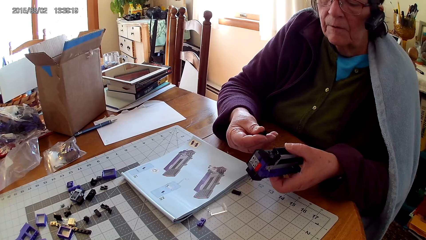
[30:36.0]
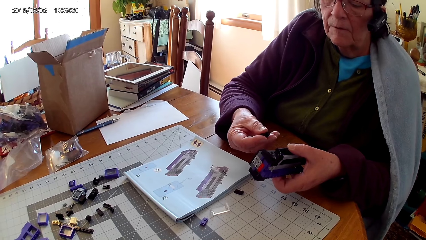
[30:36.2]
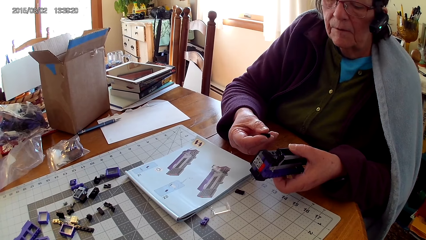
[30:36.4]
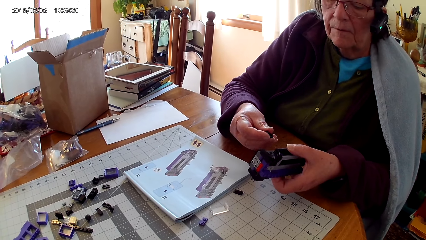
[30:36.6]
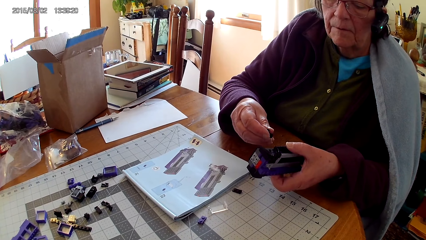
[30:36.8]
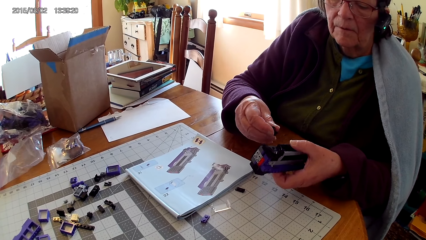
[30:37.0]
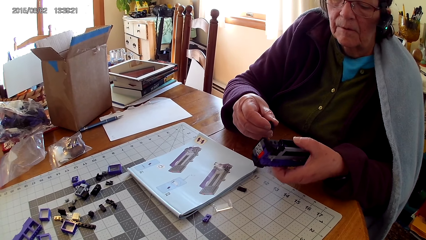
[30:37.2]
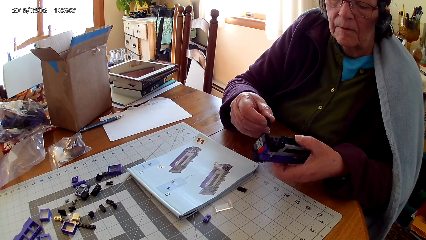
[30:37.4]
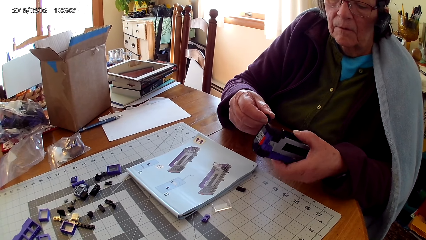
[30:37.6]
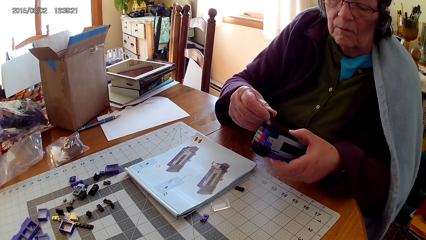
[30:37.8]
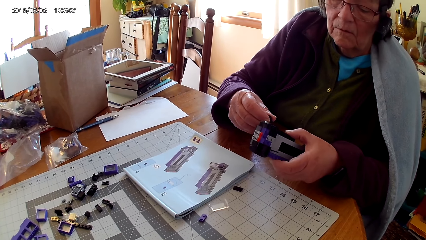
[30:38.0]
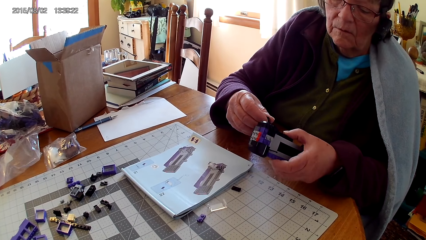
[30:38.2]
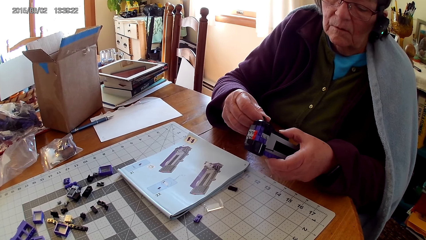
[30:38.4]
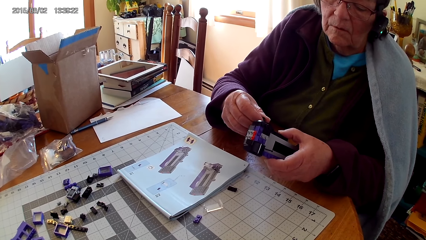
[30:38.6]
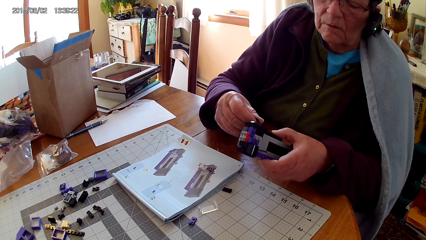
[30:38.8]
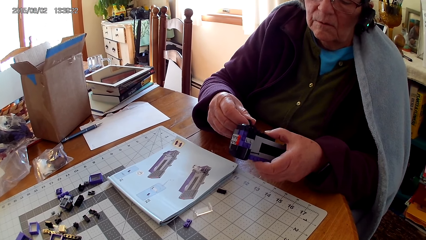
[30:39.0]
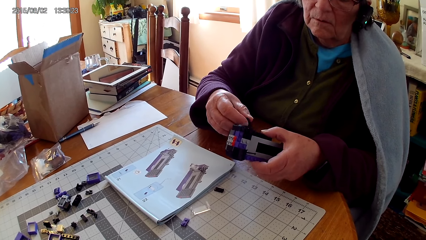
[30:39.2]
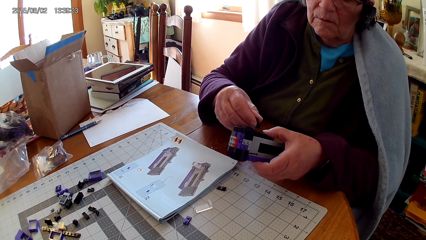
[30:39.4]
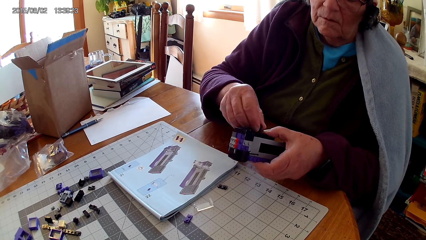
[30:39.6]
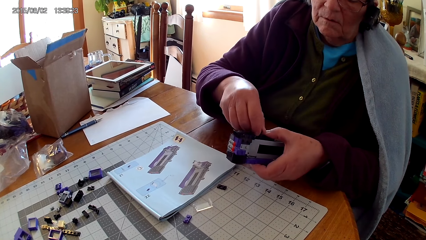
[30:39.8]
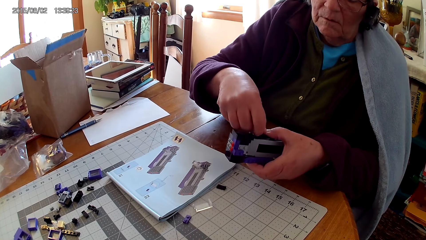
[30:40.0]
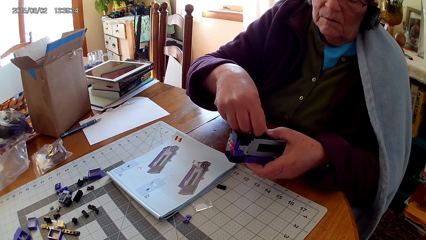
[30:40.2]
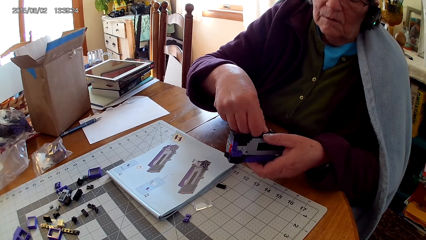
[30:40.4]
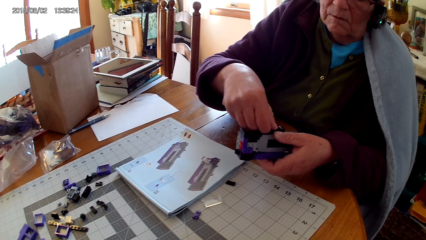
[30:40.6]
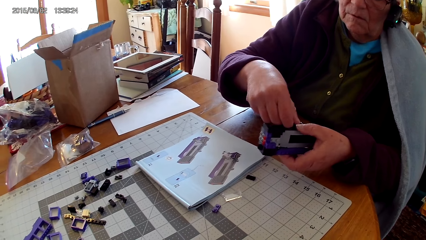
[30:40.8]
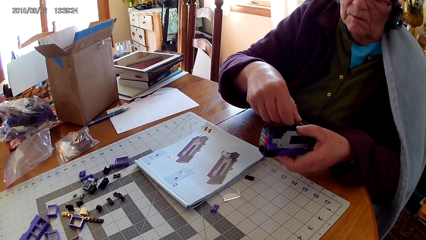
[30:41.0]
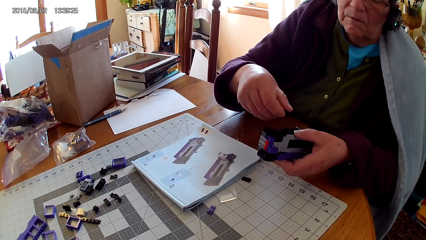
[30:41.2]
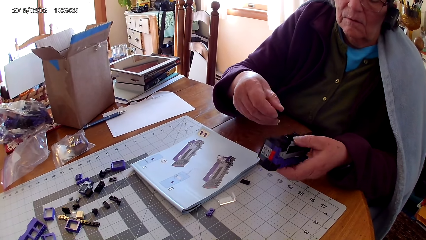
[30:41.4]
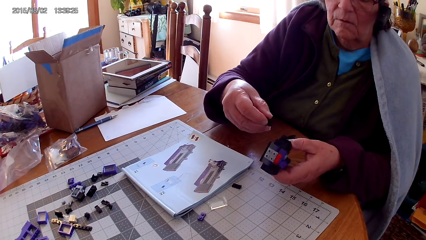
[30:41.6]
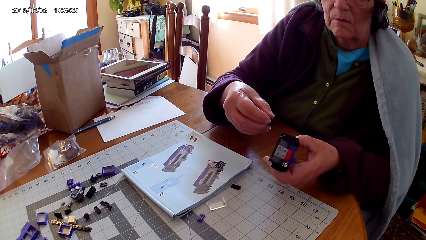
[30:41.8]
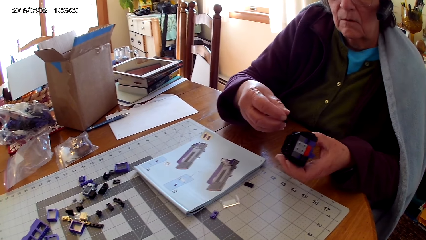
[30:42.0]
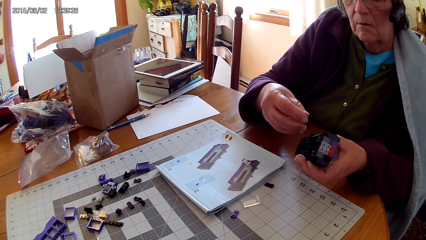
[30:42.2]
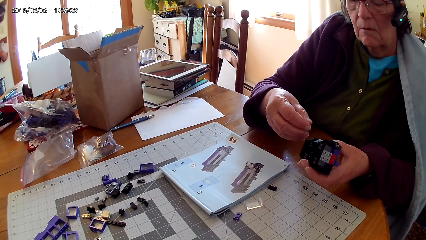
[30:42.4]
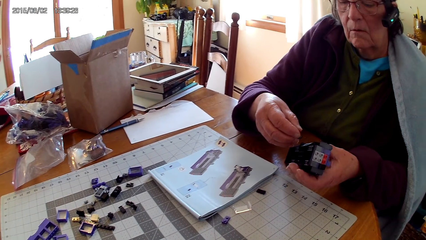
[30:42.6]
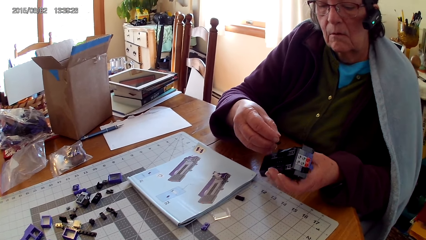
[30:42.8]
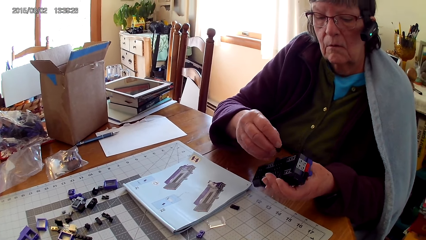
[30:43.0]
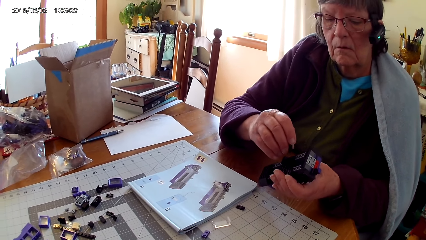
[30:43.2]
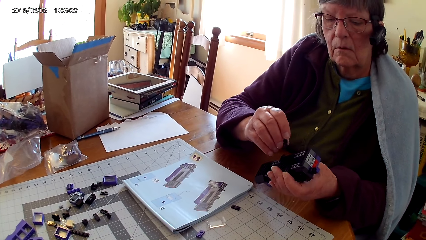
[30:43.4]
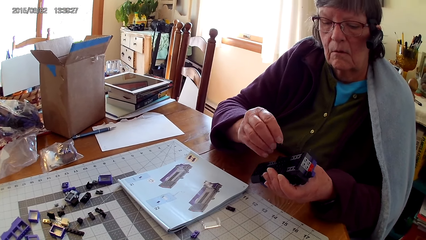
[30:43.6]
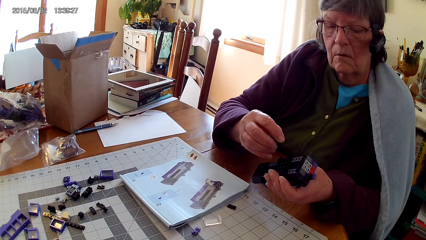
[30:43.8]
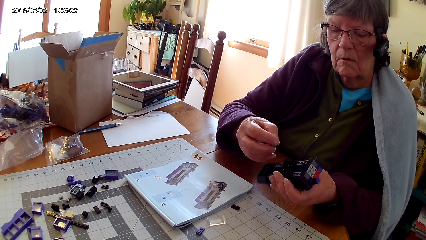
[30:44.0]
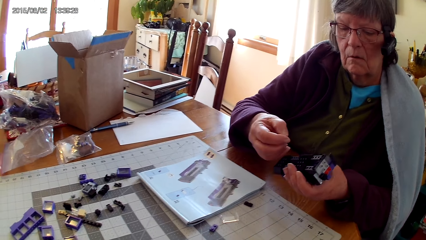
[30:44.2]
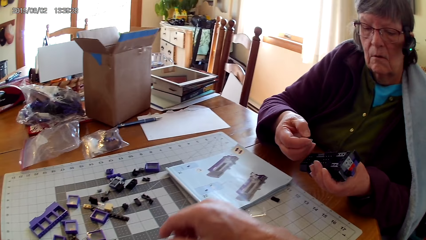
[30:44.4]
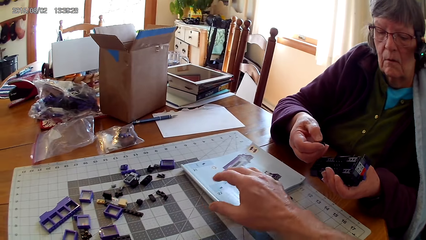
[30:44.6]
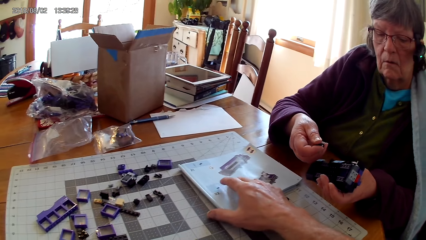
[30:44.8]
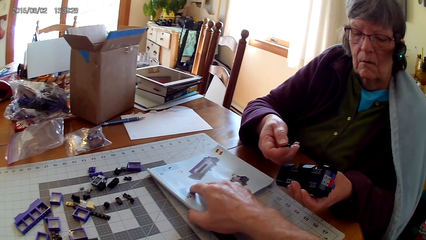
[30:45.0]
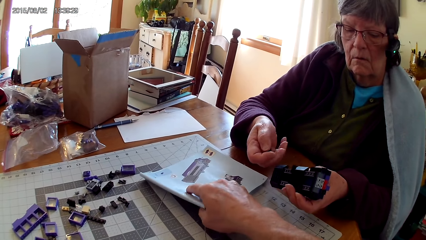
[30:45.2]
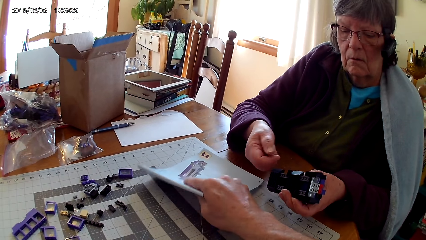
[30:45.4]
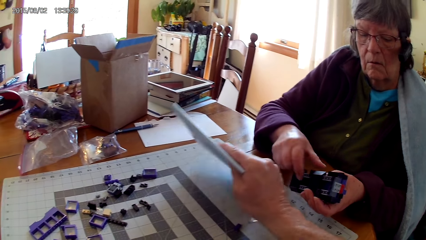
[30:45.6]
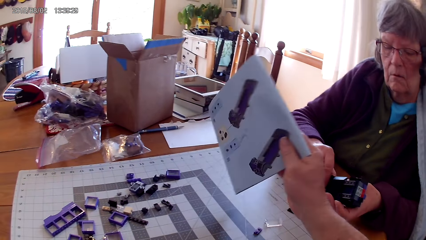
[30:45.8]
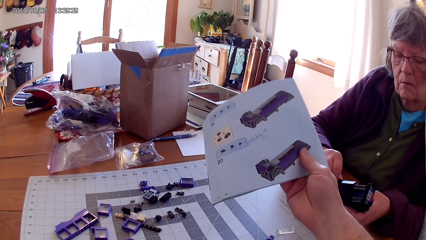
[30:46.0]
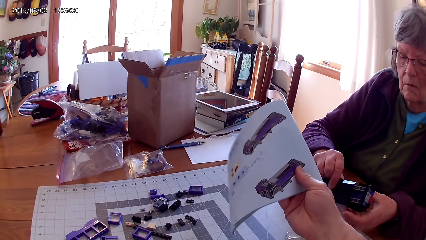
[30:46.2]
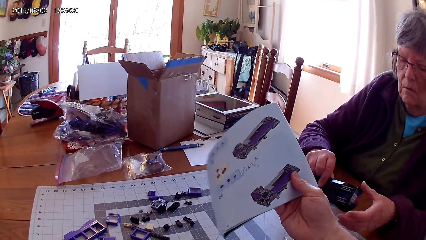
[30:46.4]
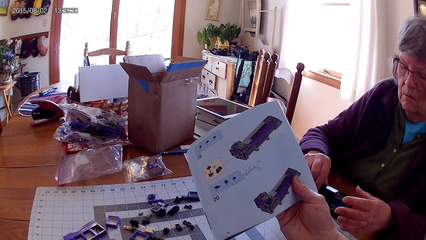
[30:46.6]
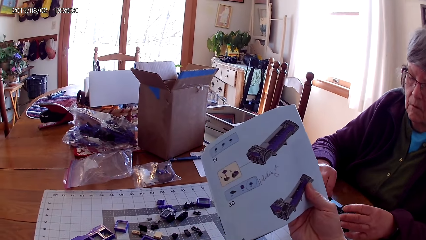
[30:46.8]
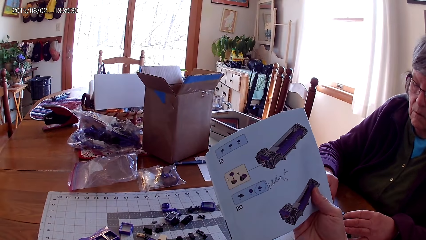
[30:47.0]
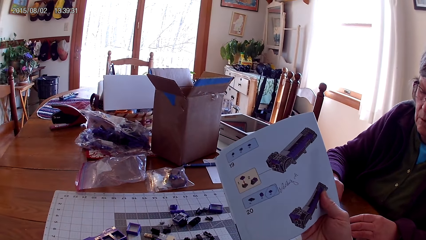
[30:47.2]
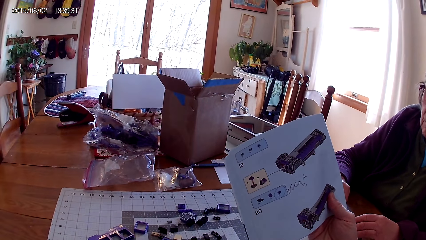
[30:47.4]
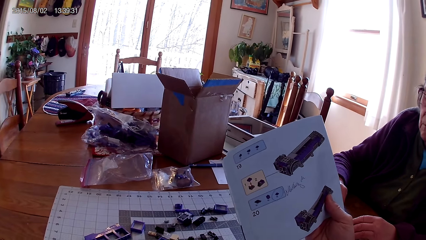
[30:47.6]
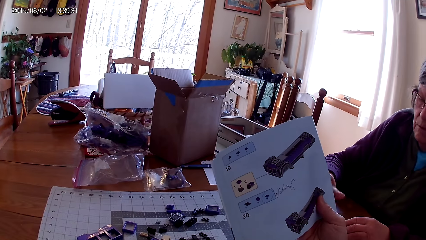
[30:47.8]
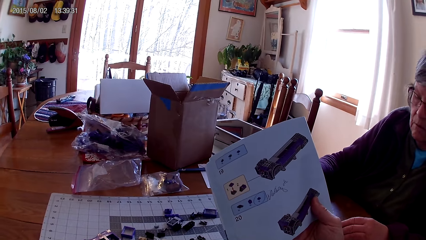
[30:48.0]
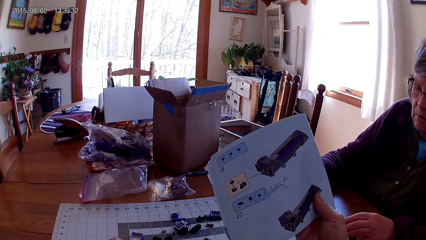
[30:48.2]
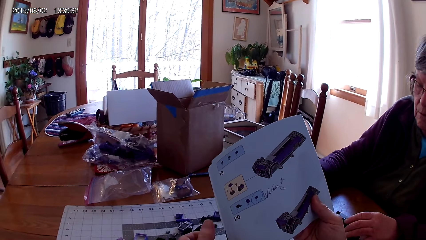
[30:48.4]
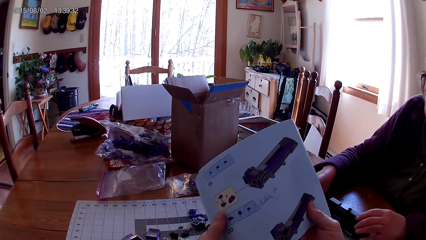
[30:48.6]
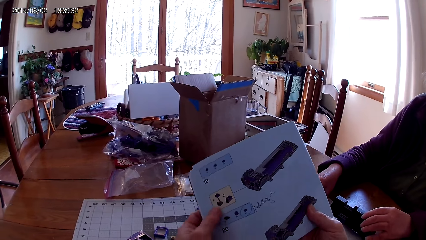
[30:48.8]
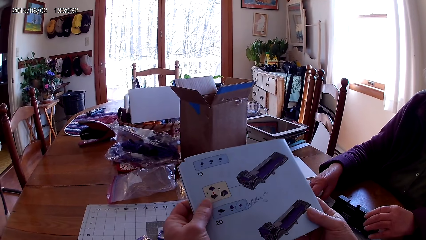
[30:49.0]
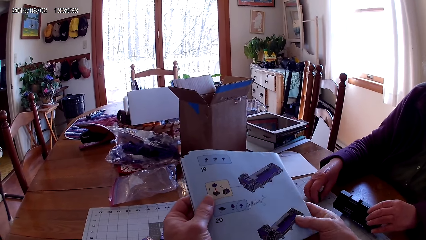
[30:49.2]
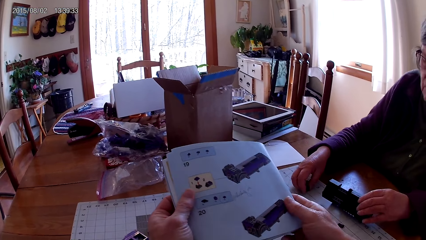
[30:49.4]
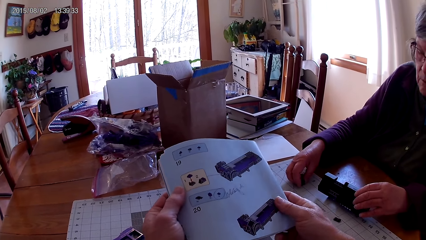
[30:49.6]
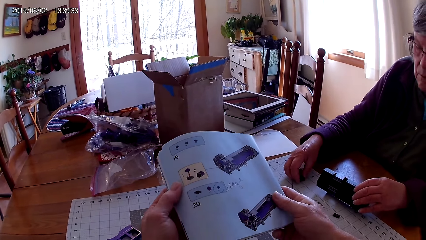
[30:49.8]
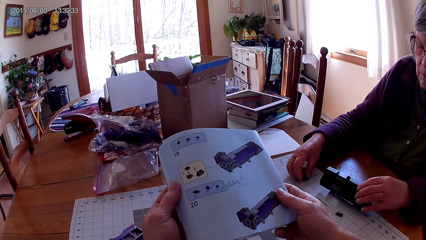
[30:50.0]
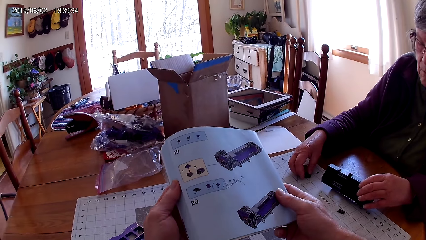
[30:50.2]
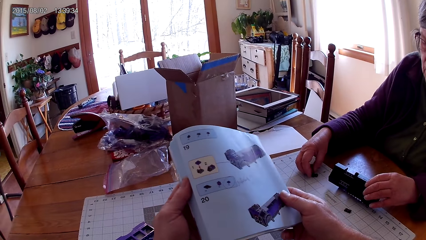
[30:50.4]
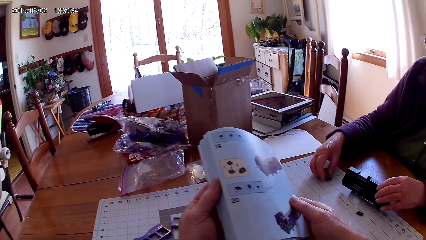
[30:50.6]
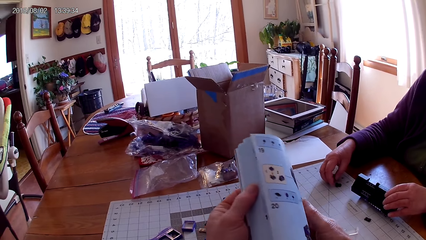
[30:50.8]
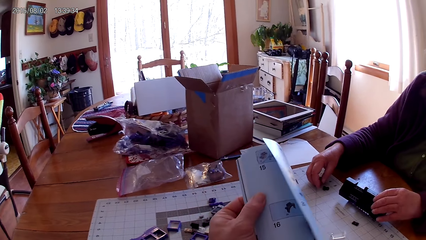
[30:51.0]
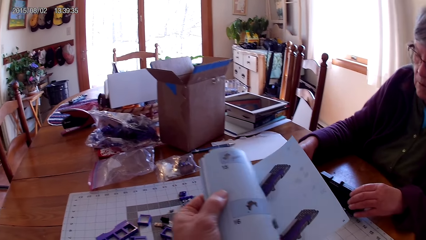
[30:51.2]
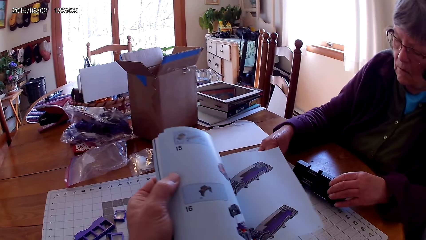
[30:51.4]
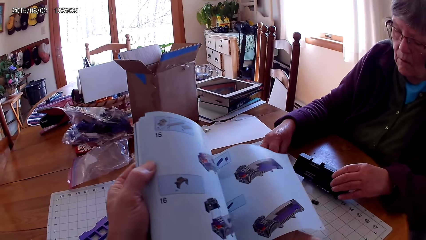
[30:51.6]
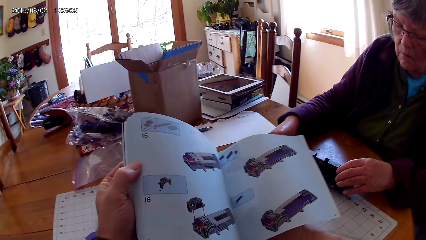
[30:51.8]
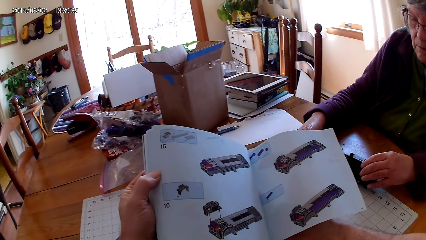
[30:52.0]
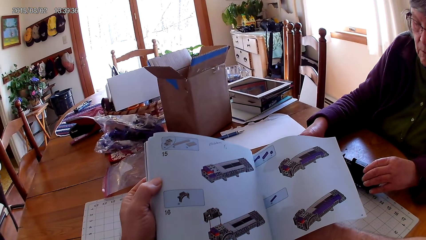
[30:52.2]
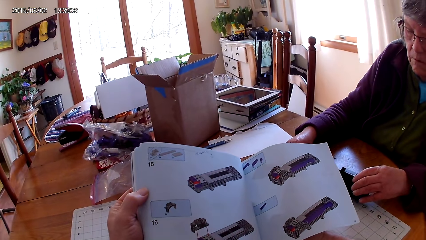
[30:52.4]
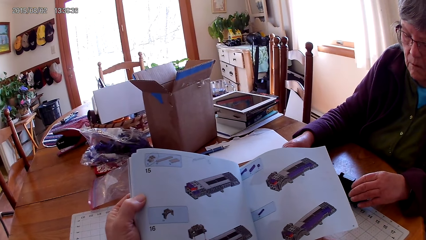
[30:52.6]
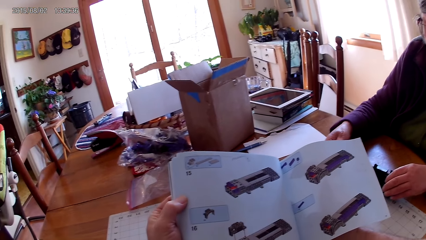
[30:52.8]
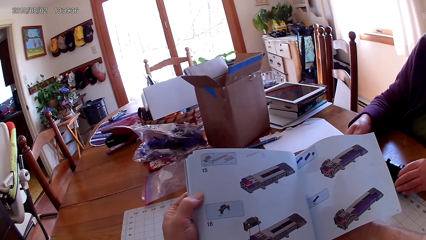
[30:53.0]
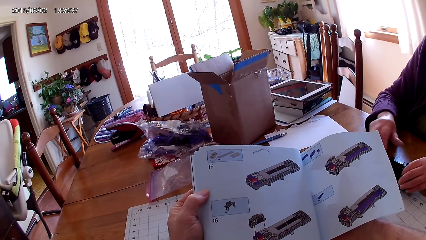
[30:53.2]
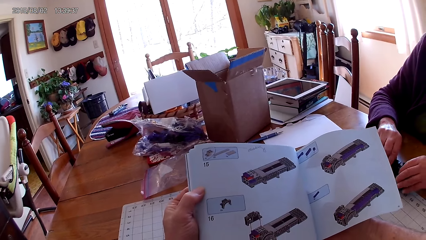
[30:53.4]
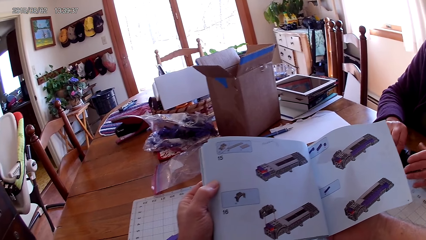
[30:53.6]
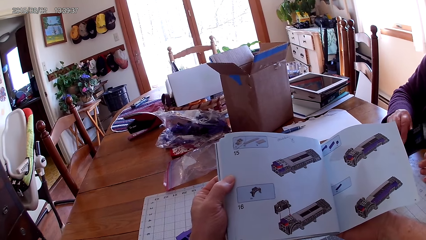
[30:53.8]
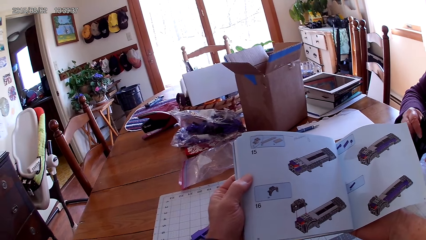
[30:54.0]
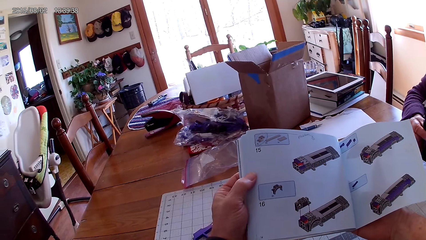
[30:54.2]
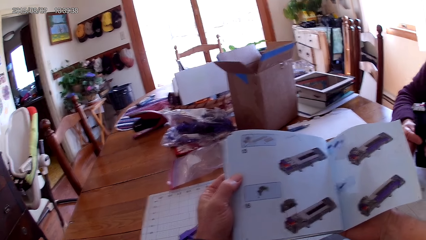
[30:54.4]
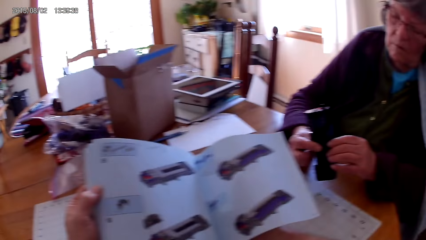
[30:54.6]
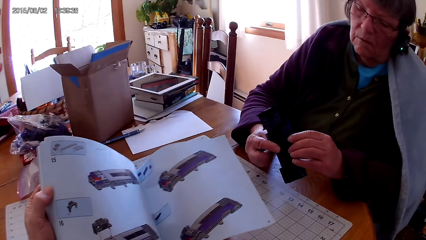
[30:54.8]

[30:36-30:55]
A lady fixes the lego piece in the stapler. The camera wearer lifts the lego book from the table. They look at the drawing on the book. They open a page in the book. They look at the drawing on the book again.
